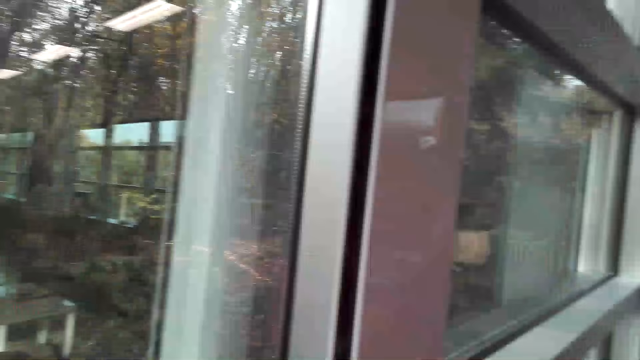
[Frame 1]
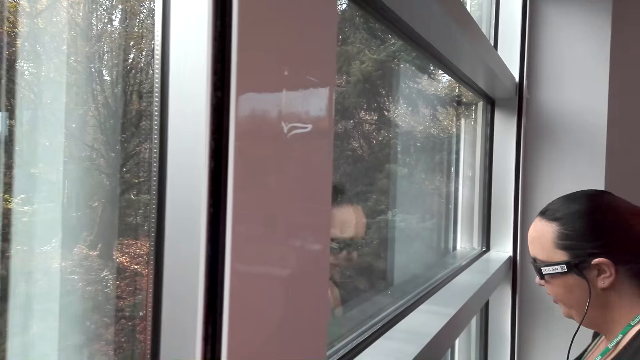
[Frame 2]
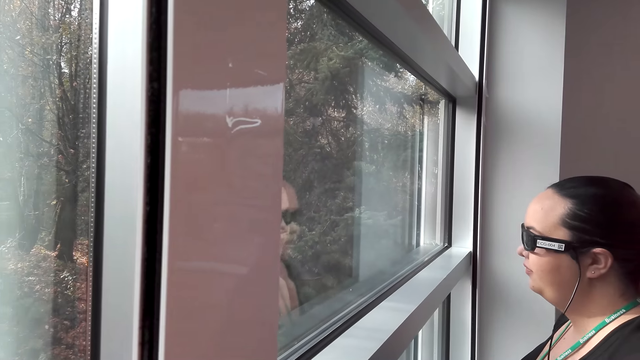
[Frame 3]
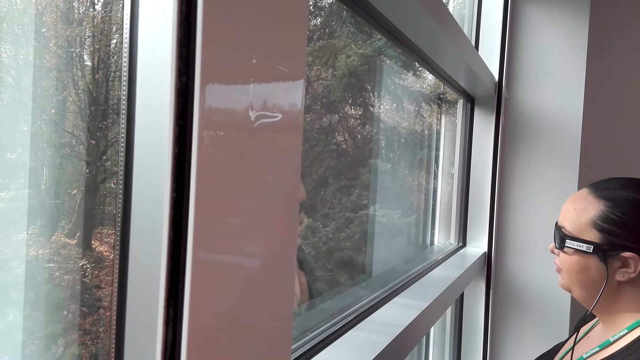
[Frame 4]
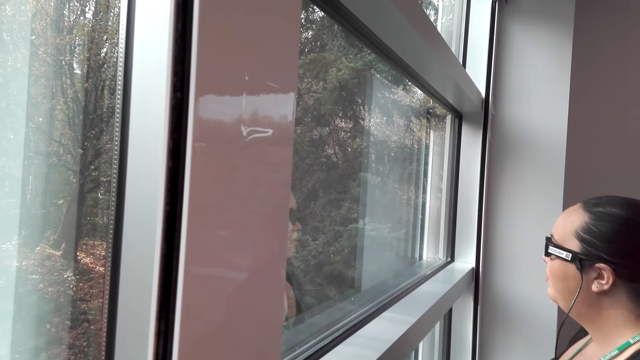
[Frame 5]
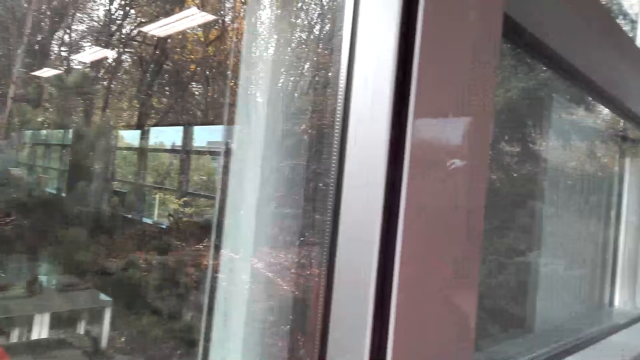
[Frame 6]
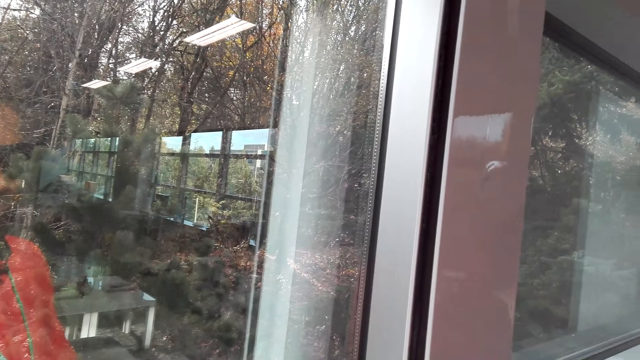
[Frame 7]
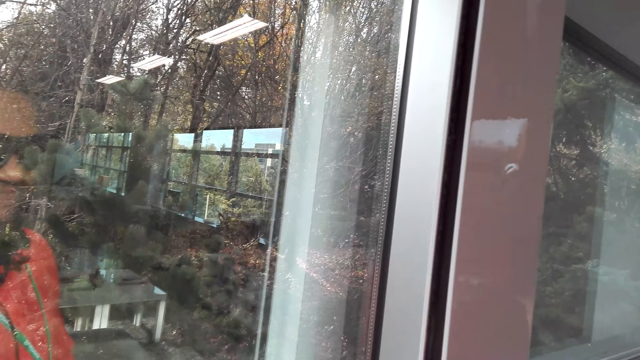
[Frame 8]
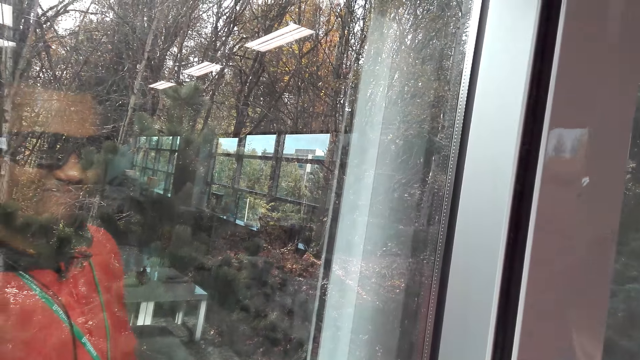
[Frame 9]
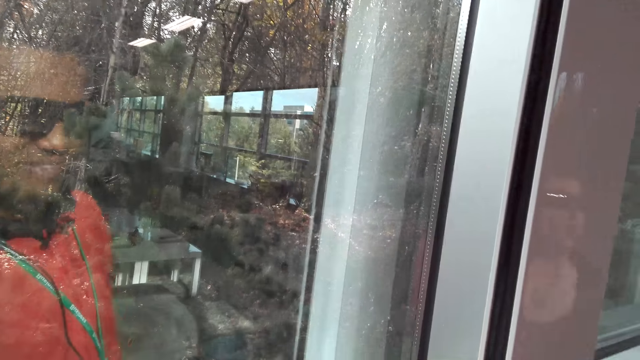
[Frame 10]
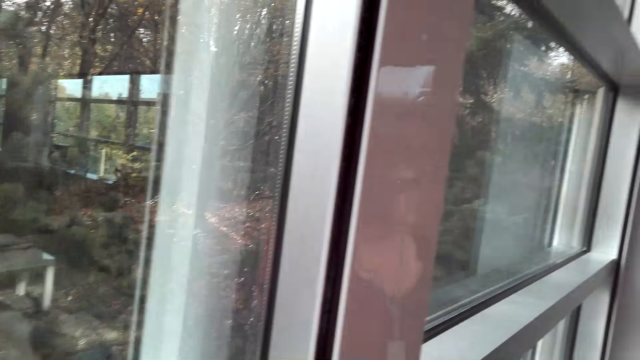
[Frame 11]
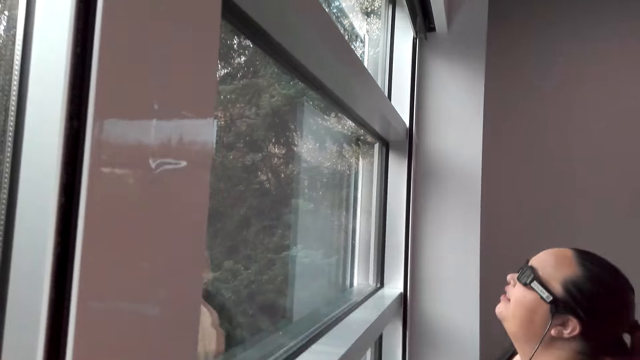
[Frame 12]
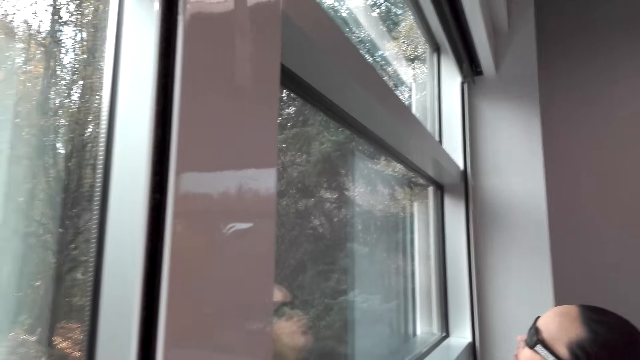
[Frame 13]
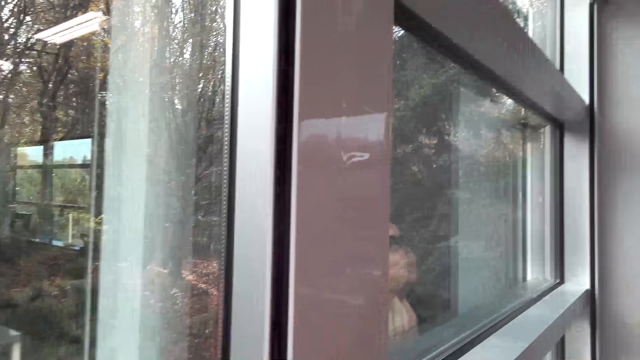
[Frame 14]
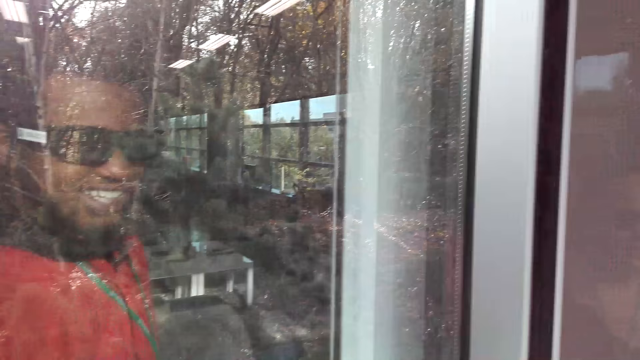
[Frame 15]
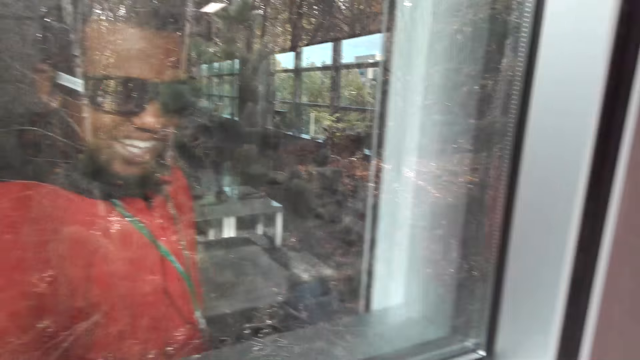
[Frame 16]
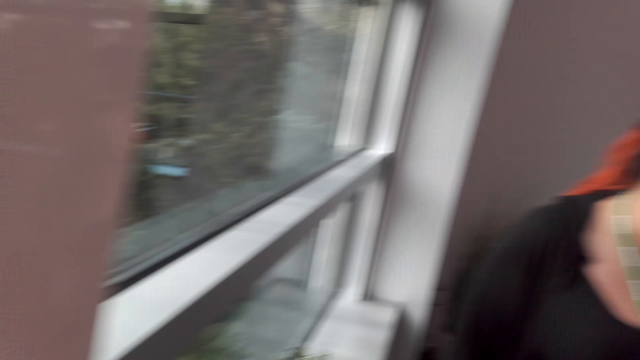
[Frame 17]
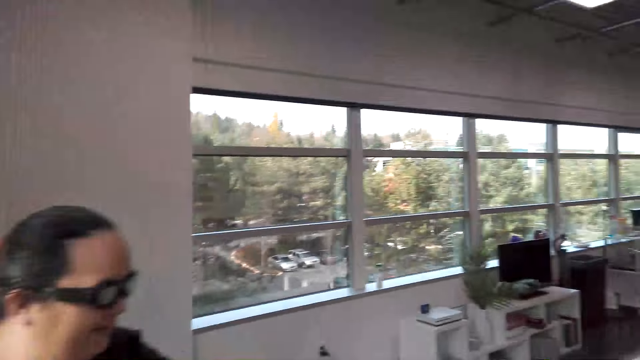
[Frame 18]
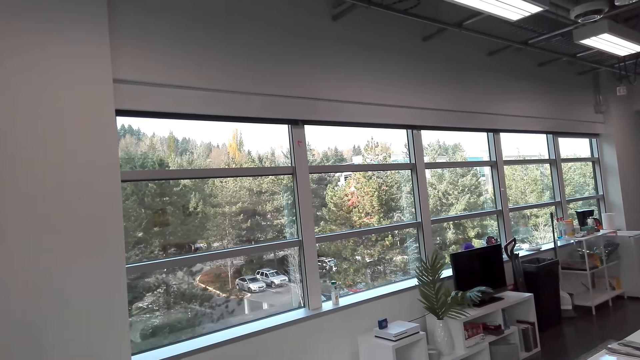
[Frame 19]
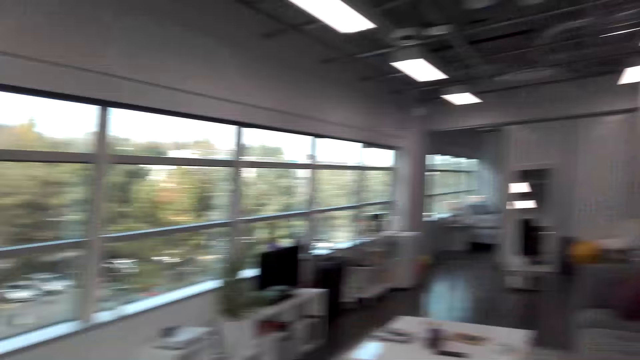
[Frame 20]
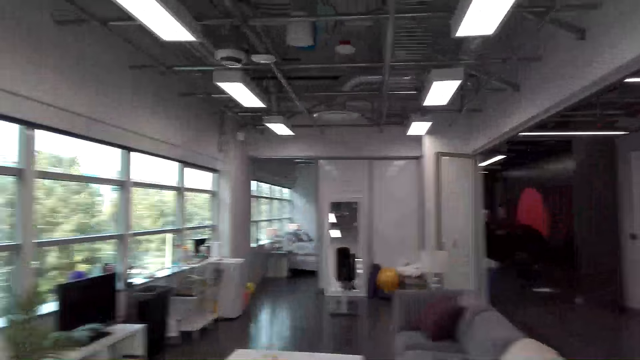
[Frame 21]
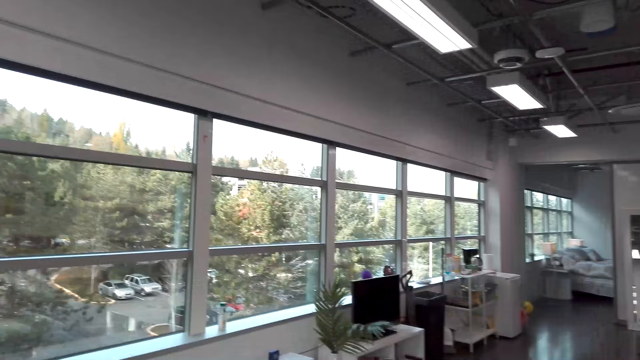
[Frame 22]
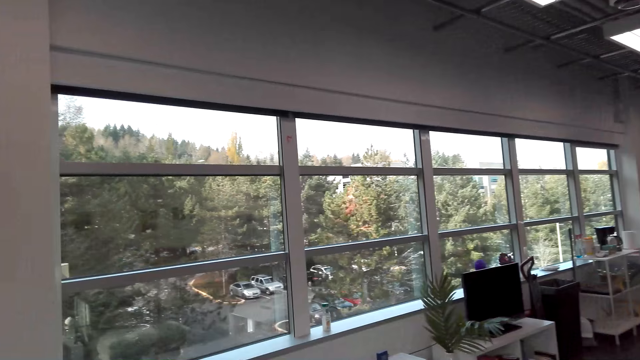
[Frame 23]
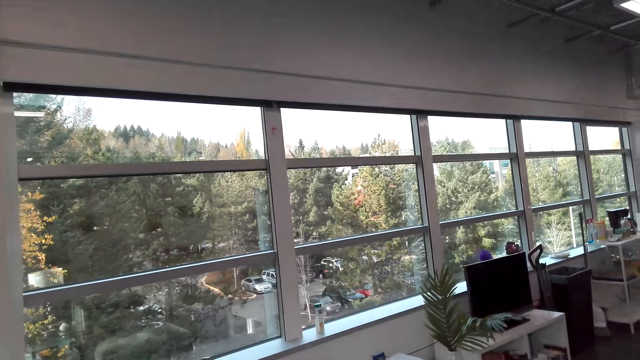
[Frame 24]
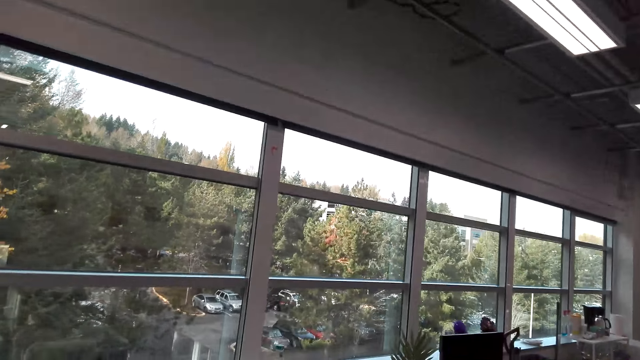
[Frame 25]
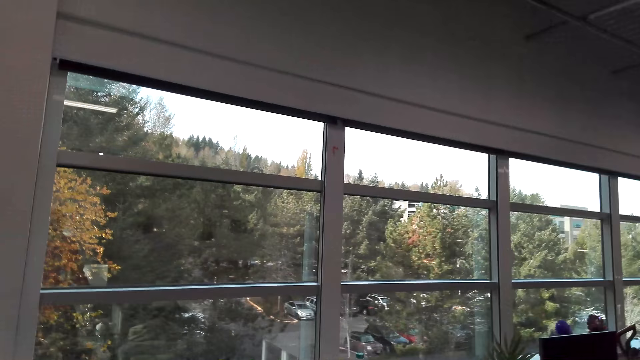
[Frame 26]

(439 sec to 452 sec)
The camera wearer dialogues with a woman.

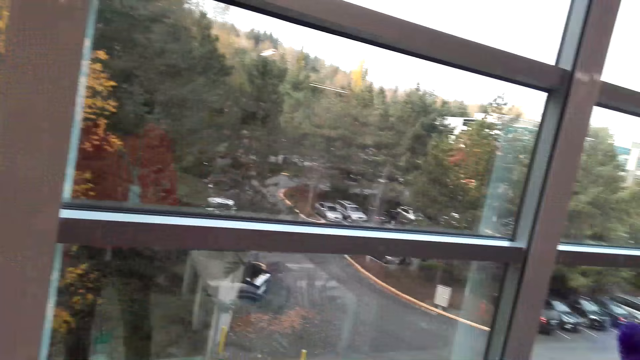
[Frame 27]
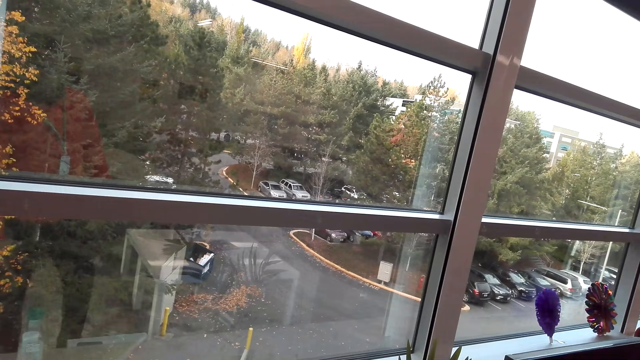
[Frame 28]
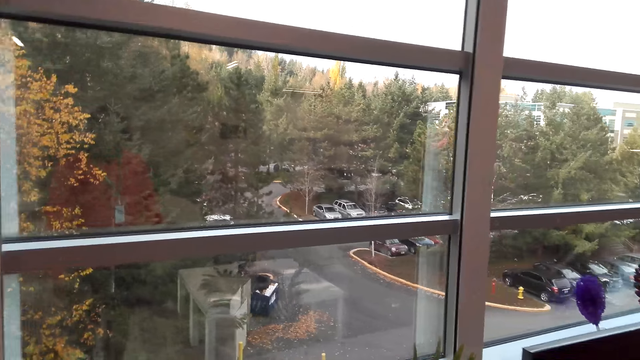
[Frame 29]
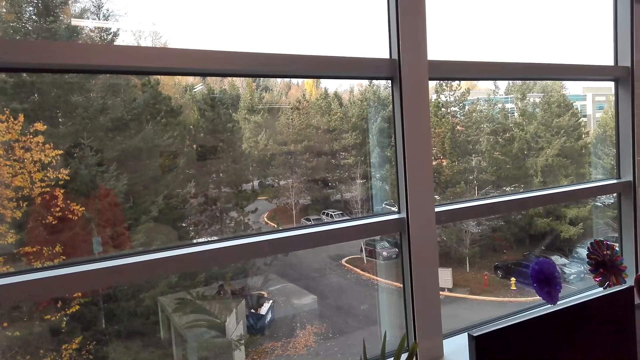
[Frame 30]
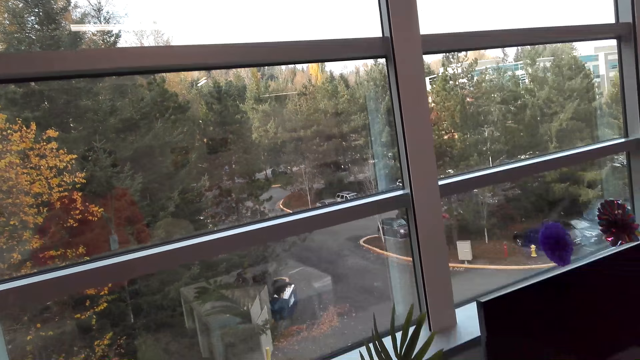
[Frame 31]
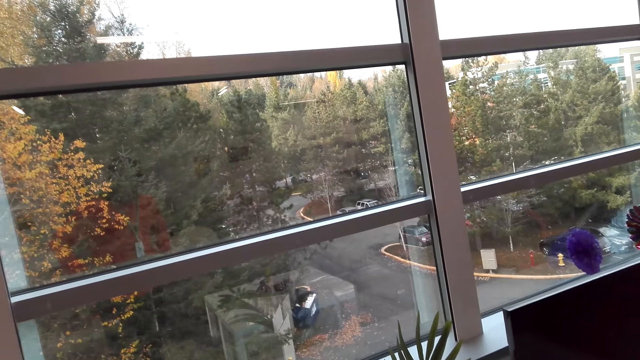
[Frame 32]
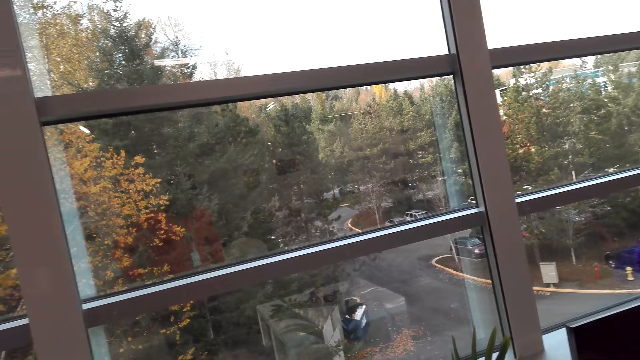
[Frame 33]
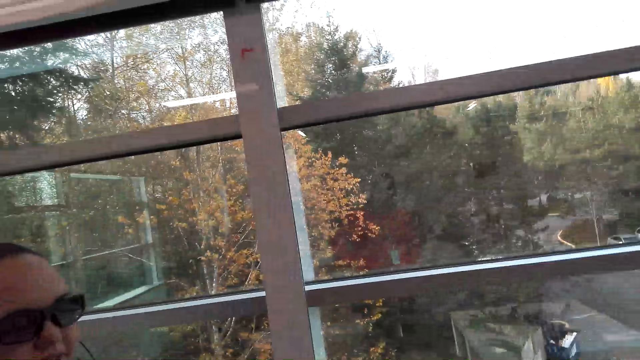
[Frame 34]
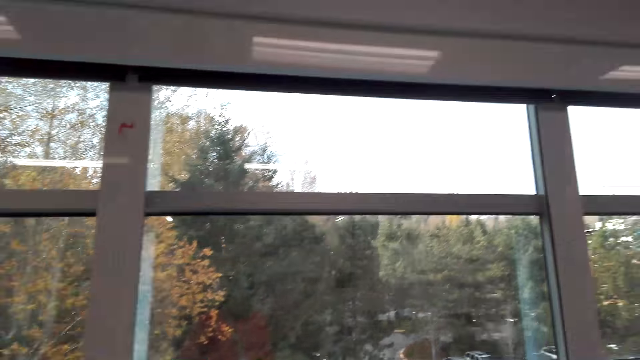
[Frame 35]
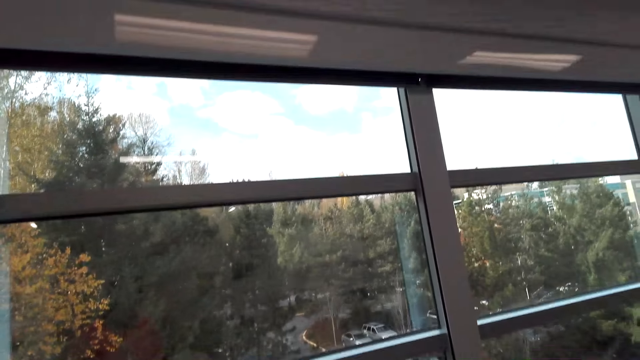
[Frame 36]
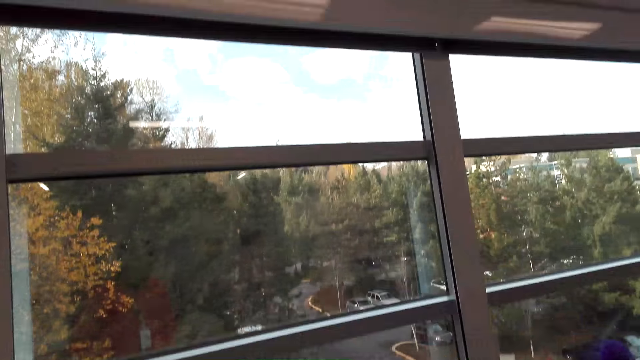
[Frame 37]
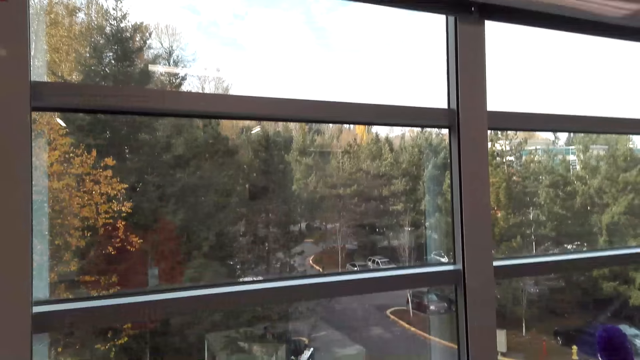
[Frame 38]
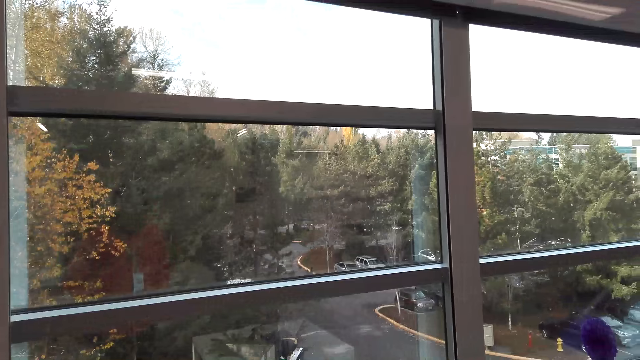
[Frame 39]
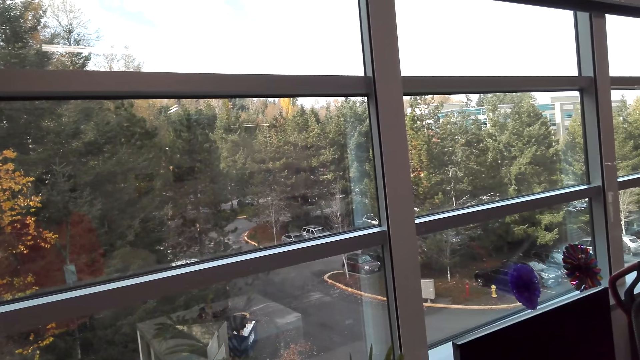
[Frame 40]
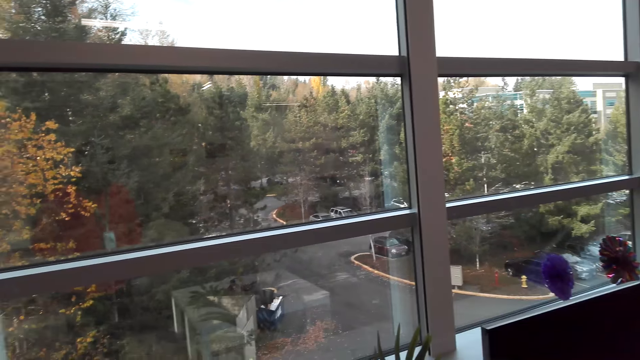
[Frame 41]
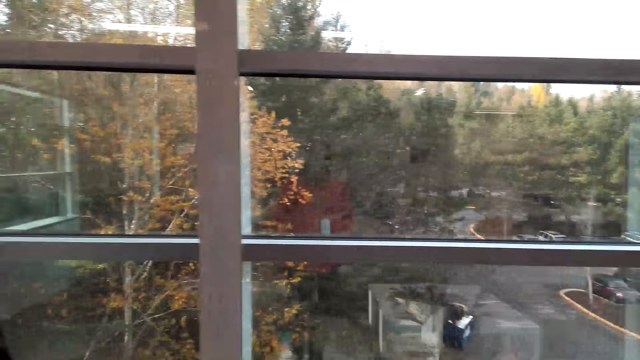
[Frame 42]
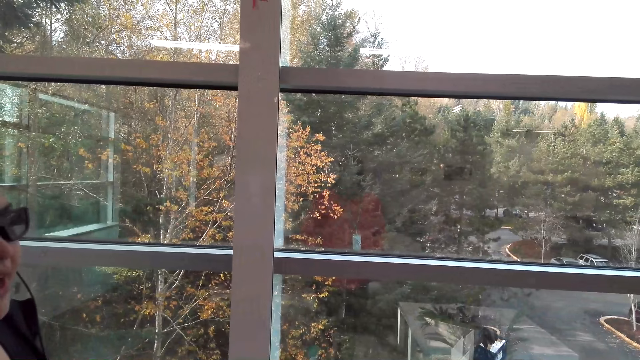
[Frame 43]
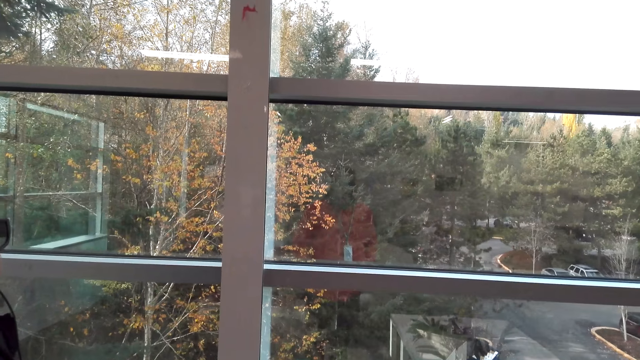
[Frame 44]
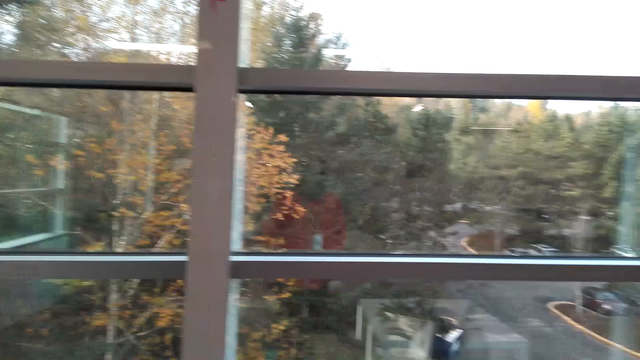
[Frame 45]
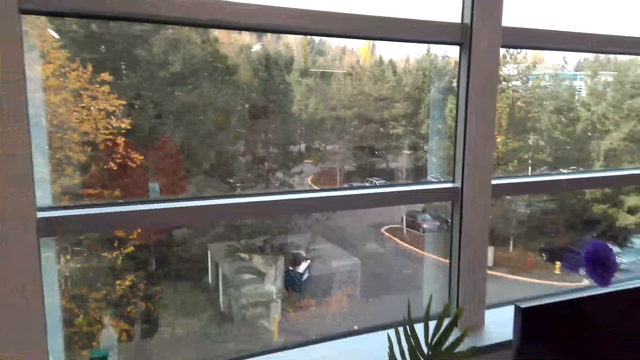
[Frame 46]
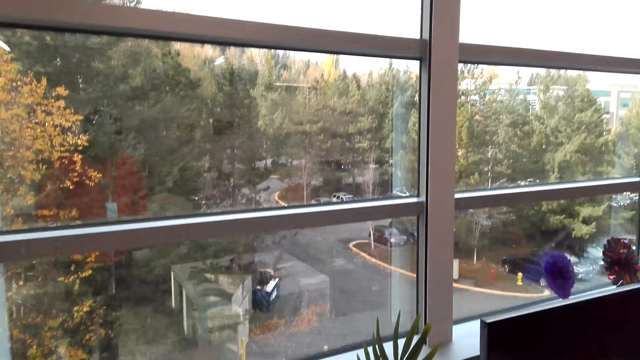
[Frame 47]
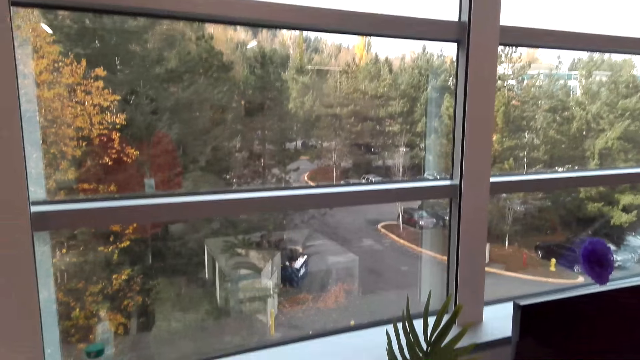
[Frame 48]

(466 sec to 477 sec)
The camera wearer looks around. They dialogue with a woman. They watch the background.
